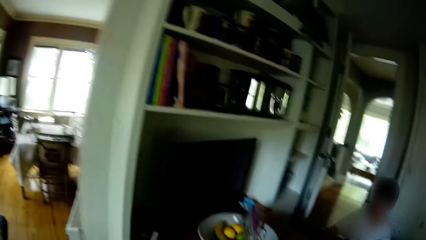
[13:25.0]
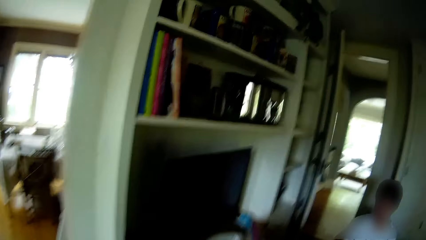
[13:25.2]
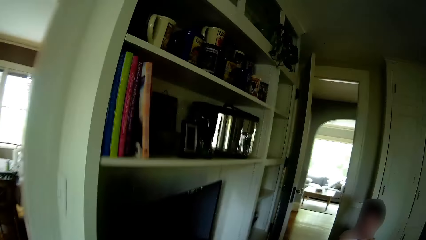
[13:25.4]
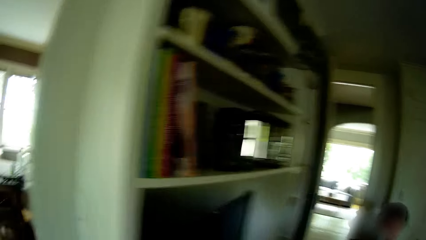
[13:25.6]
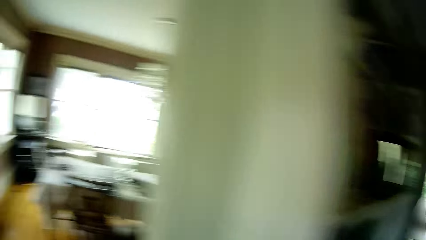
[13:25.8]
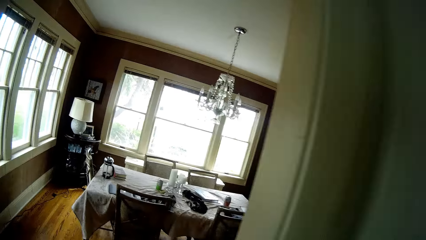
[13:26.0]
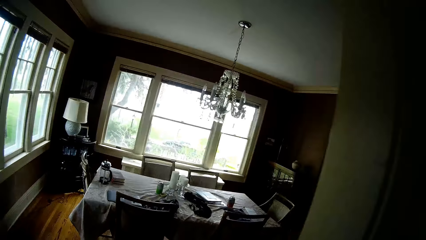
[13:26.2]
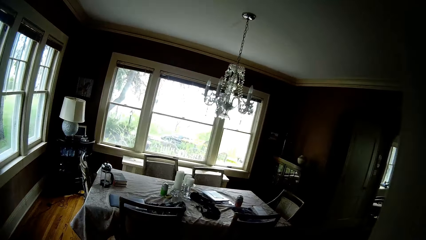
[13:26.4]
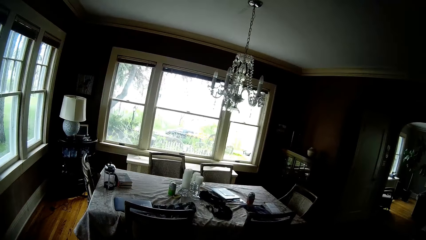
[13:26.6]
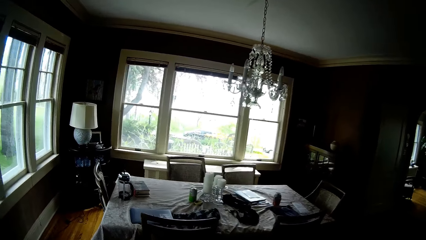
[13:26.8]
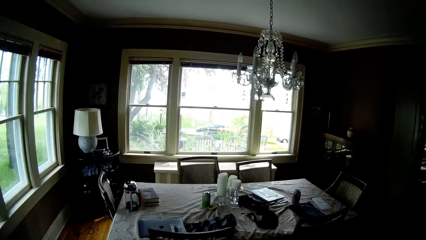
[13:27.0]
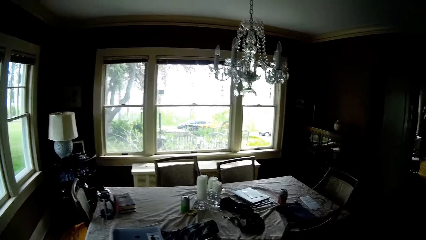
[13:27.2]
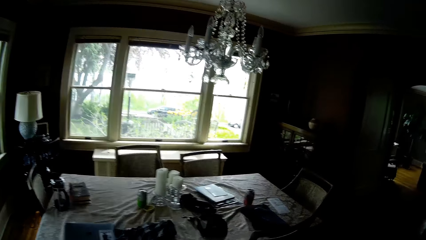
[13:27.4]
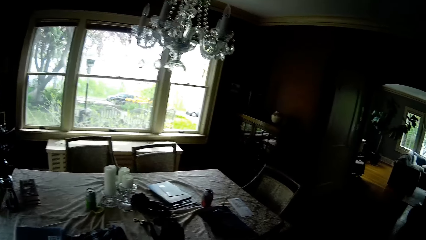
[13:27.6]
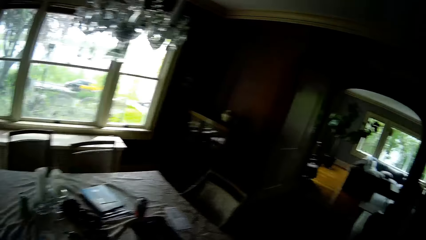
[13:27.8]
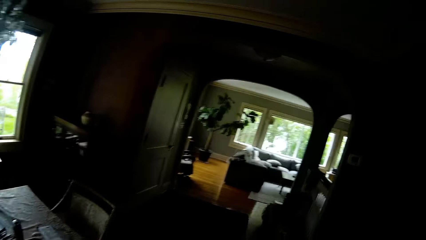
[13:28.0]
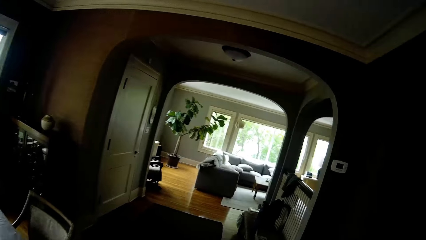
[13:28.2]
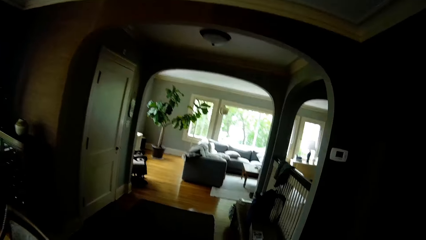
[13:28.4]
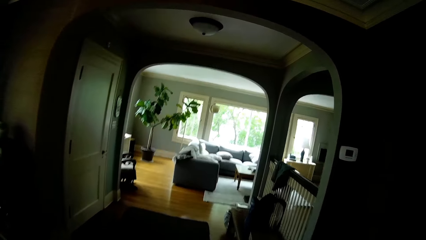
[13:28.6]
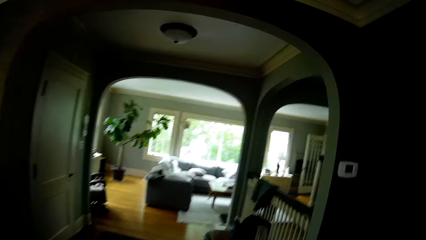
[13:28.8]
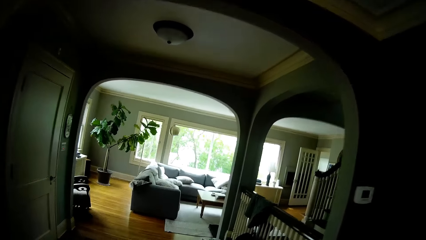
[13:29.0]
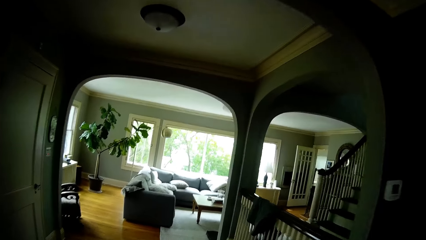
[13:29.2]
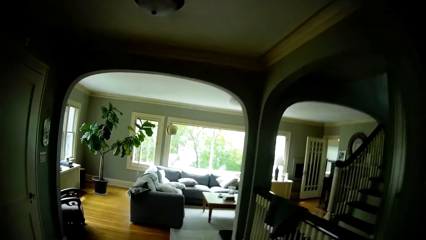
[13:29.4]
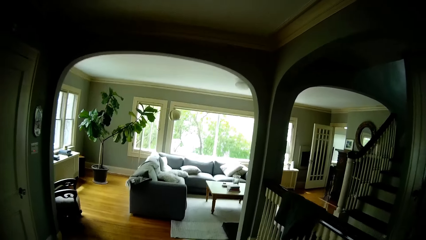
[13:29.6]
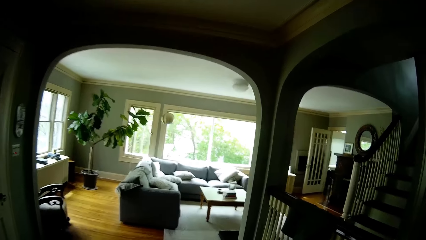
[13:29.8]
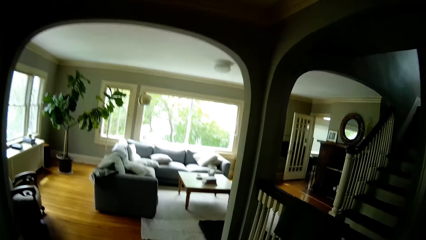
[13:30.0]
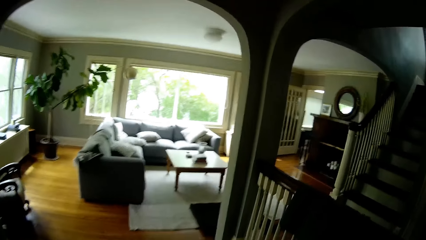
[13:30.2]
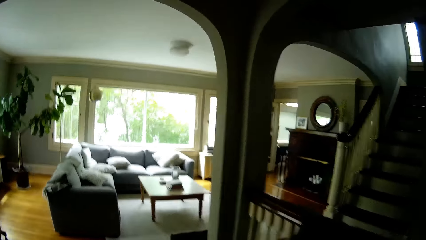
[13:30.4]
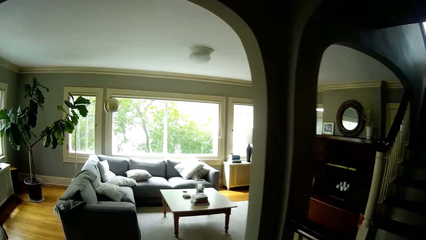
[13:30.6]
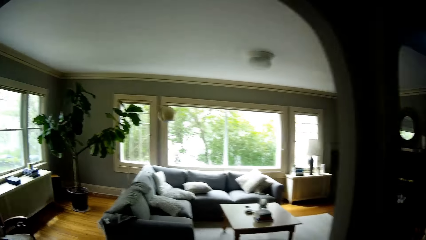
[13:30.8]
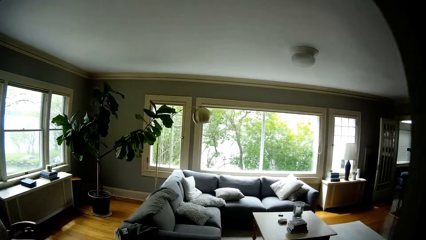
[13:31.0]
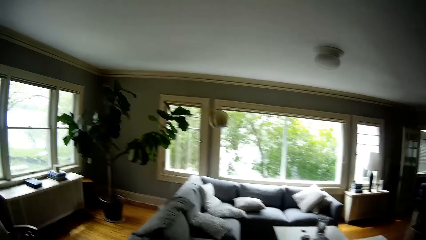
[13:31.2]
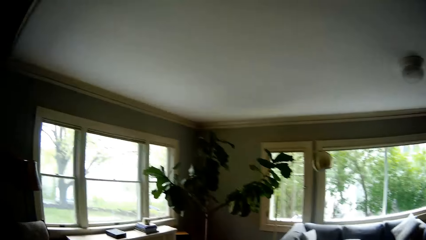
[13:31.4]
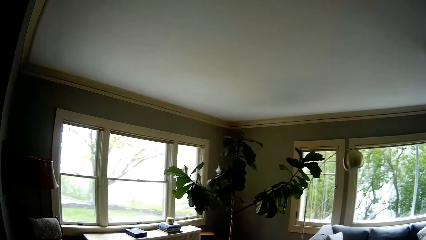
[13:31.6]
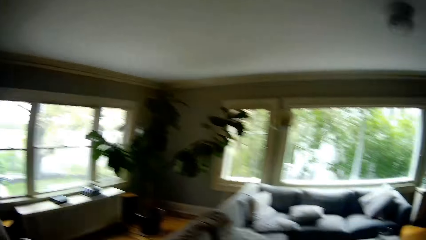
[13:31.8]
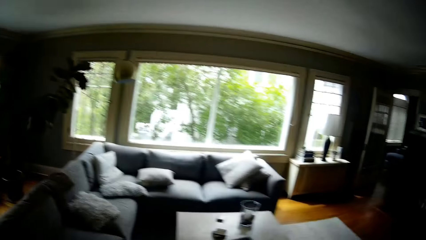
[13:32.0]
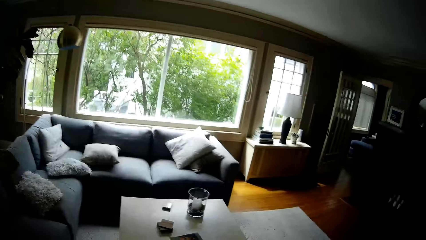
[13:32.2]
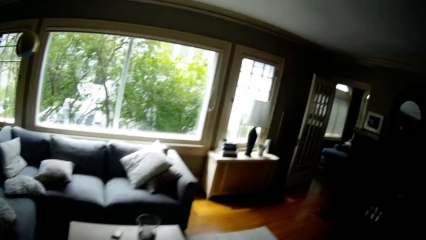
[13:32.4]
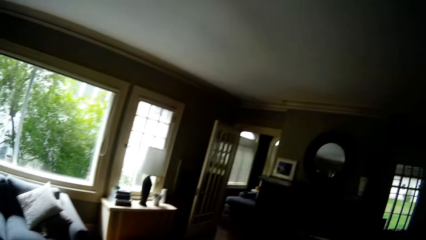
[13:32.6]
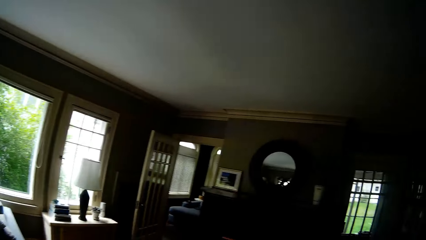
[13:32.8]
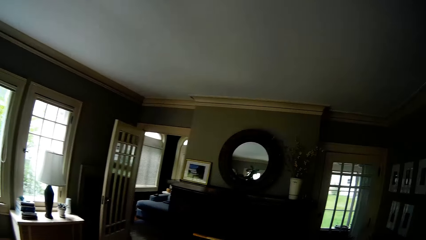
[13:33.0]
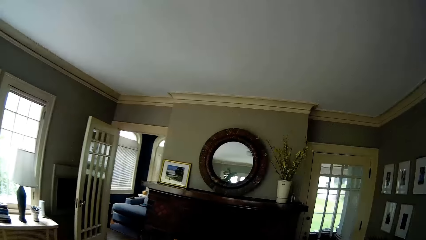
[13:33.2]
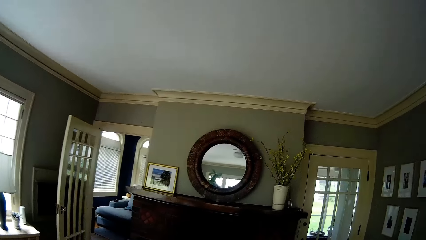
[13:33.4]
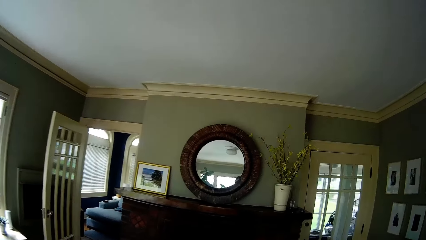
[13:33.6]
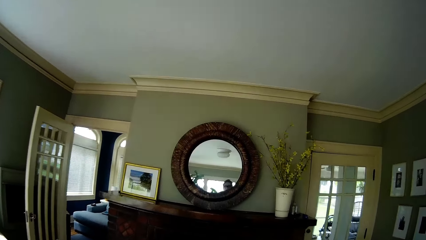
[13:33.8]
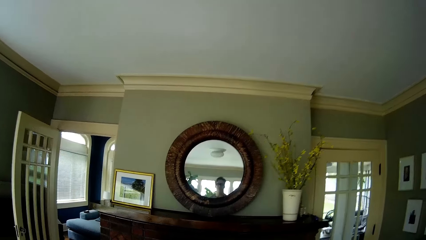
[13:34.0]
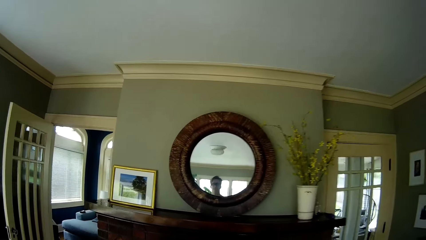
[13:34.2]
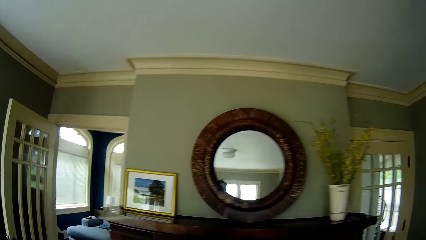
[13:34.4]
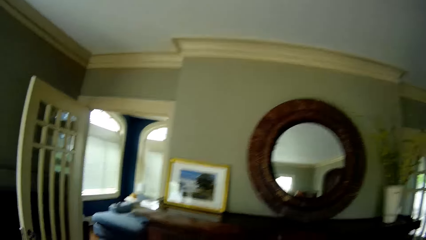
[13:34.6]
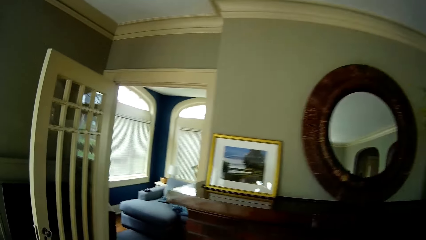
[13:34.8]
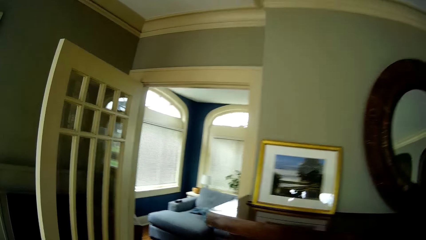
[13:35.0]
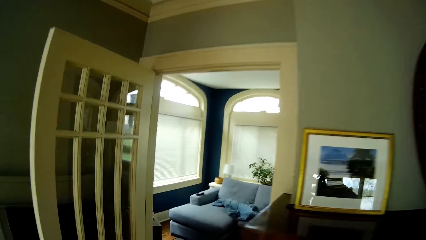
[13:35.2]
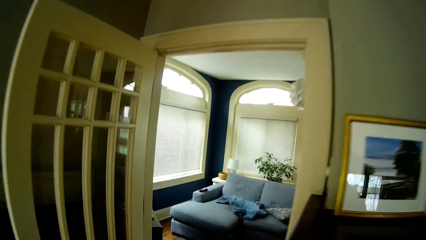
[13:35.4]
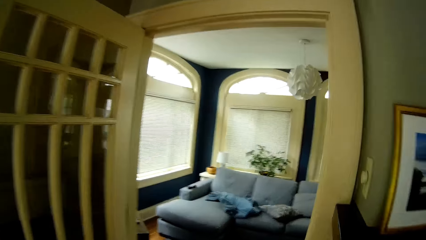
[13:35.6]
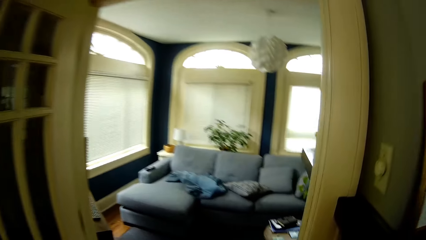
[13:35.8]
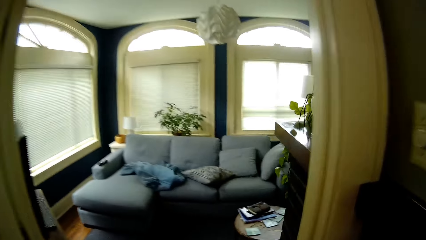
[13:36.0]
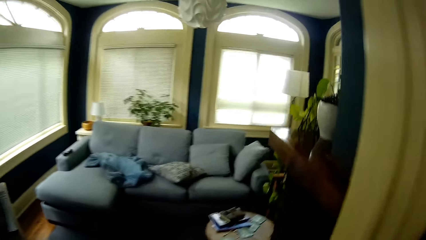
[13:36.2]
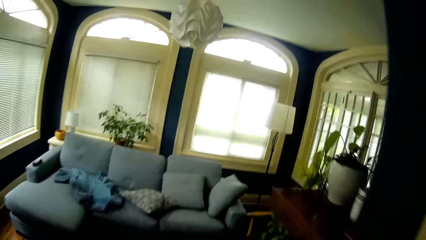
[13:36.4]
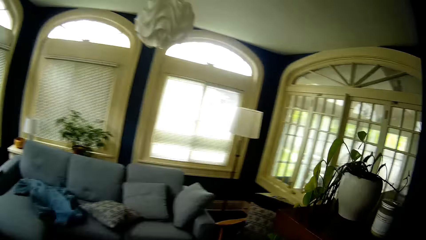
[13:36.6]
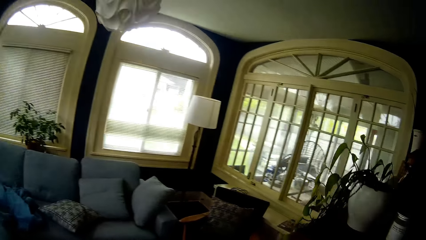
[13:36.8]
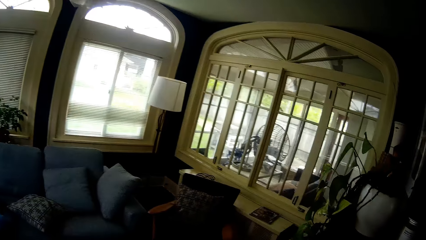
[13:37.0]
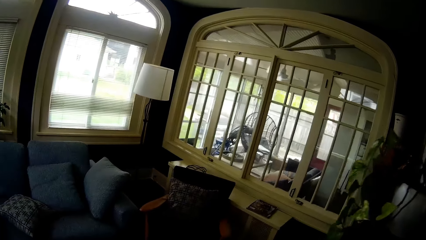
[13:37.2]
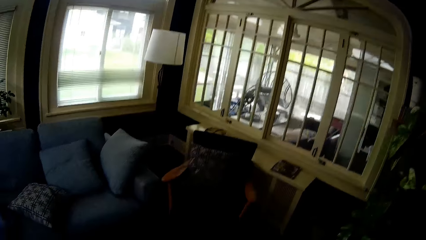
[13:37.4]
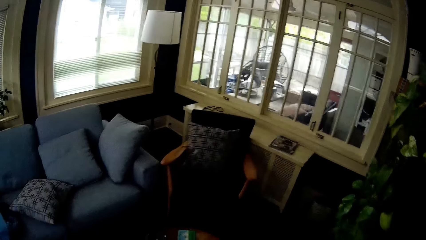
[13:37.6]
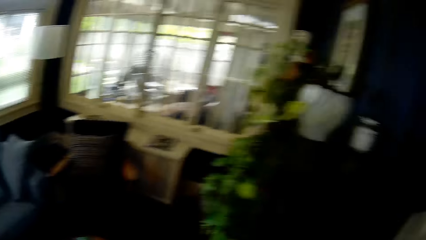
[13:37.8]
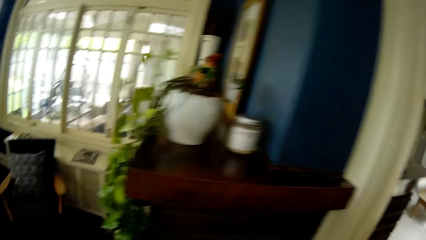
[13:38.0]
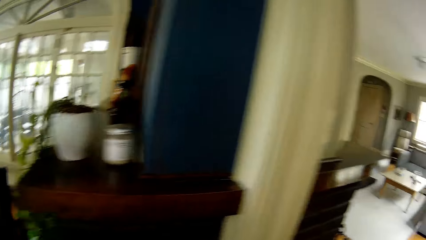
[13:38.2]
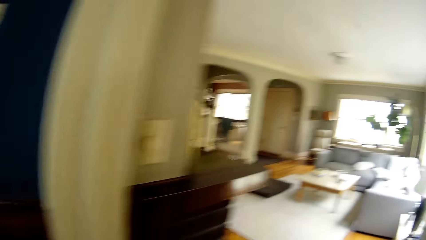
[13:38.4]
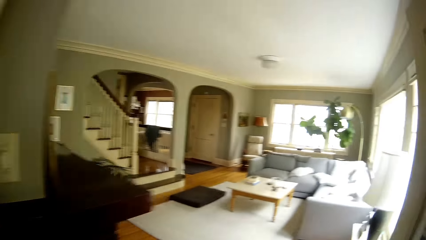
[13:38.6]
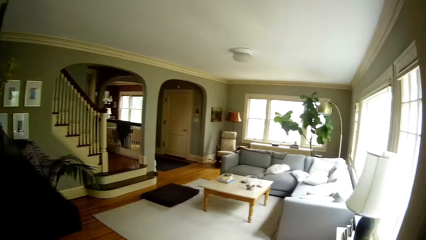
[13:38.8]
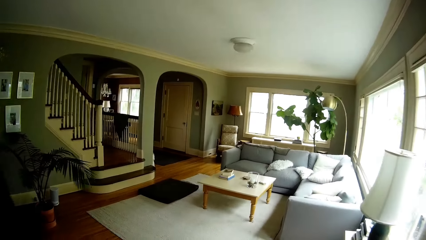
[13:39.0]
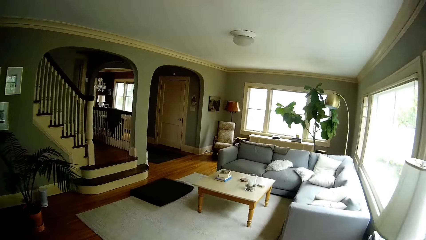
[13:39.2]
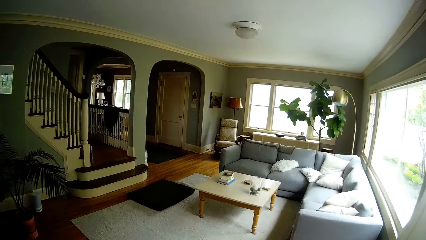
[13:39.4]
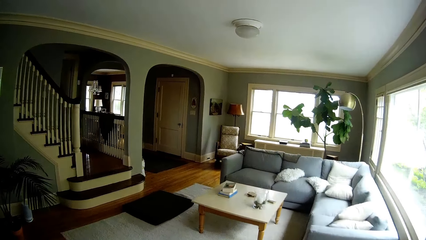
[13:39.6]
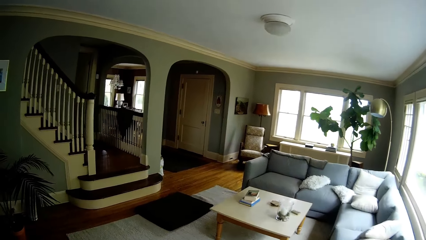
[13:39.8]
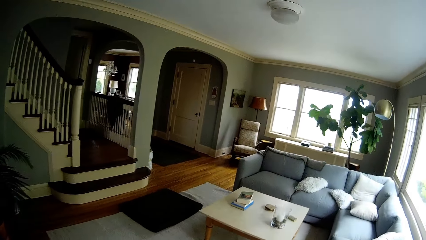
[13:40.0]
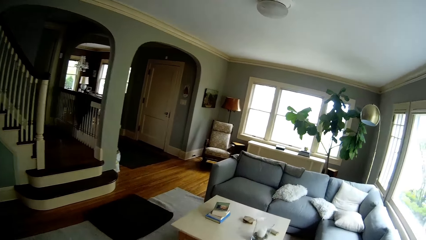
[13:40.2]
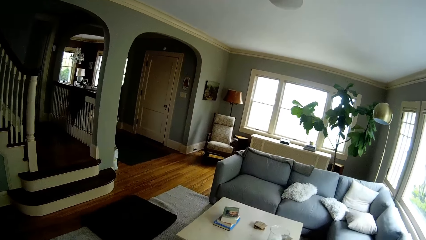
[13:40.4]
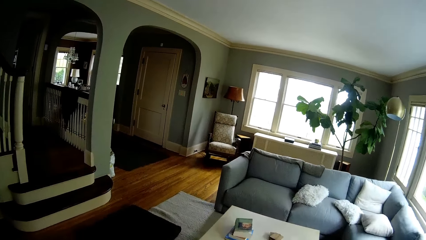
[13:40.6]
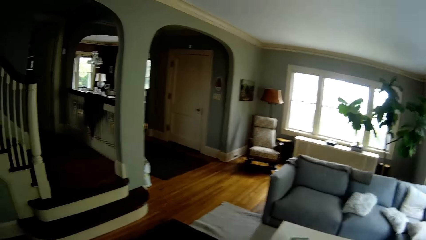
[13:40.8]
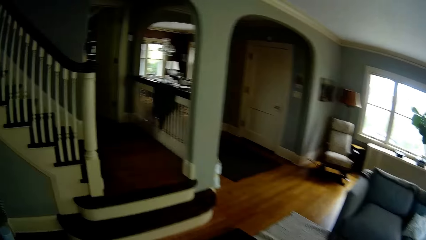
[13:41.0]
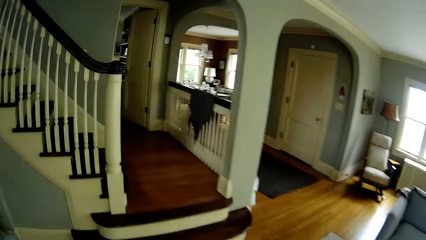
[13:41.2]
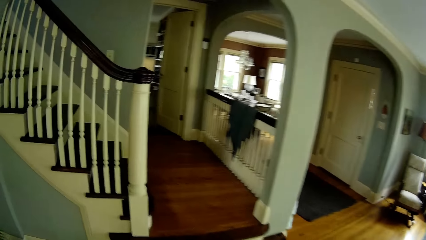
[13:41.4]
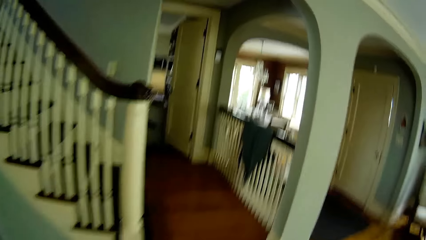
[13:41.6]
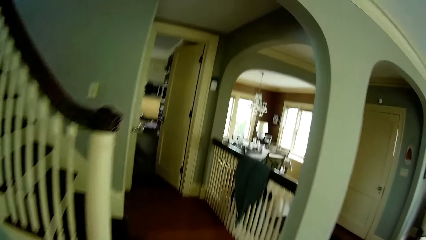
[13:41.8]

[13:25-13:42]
The camera wearer walks out of the kitchen towards the living room. They sing.
